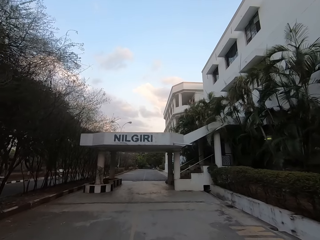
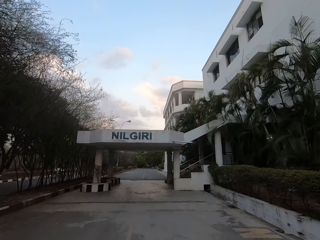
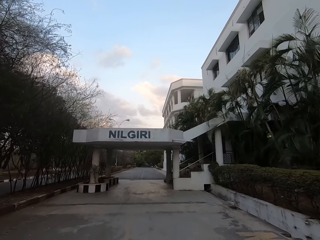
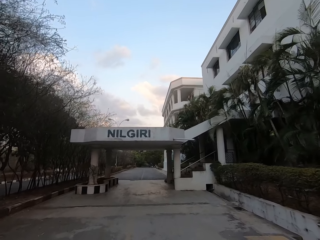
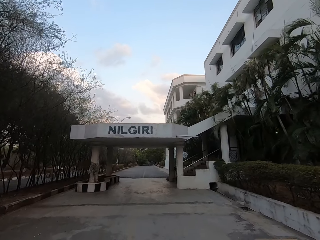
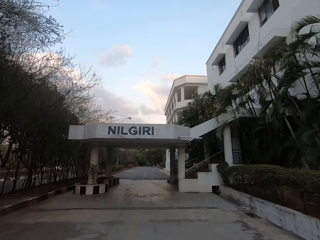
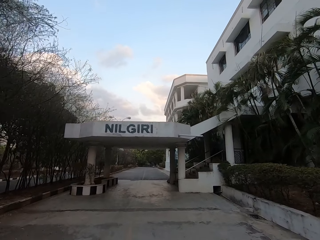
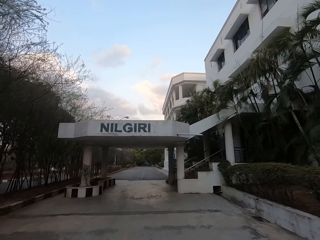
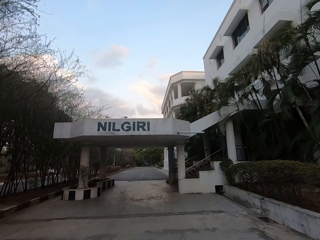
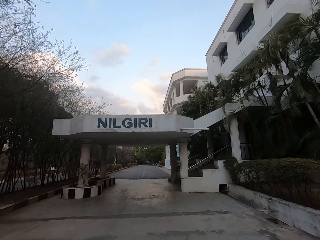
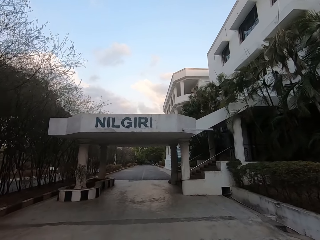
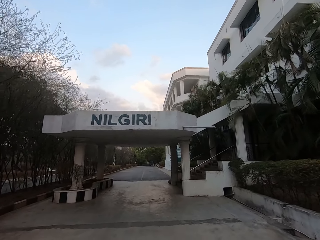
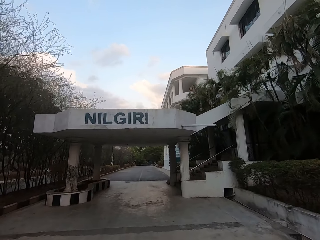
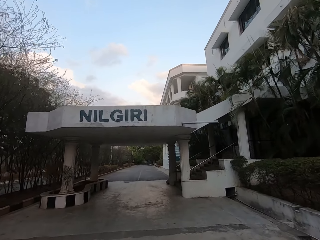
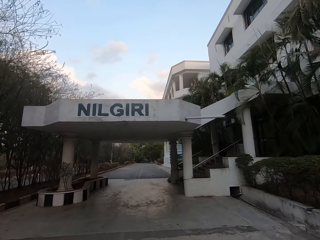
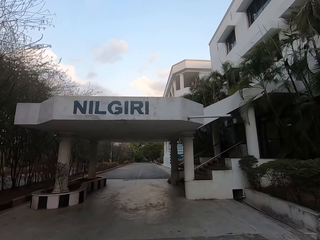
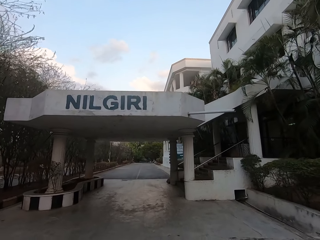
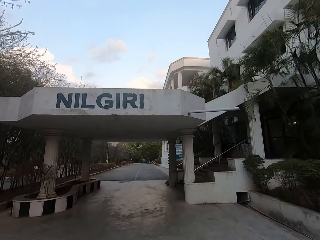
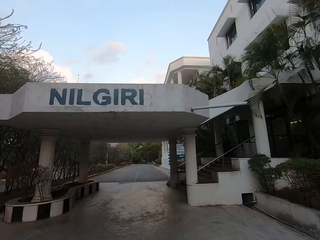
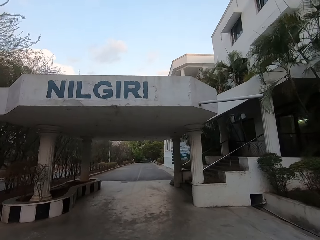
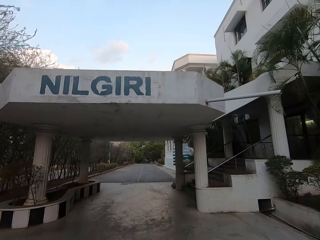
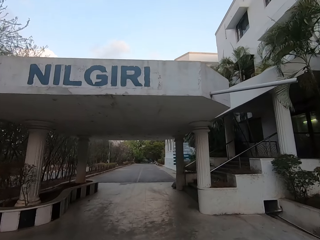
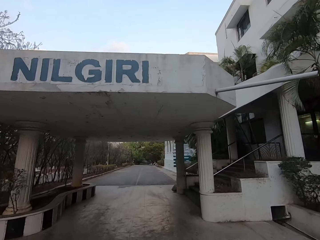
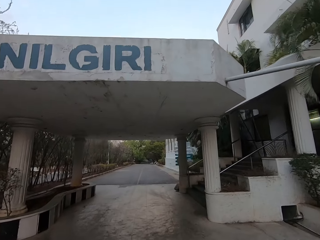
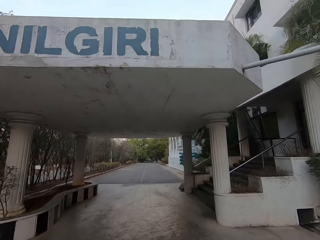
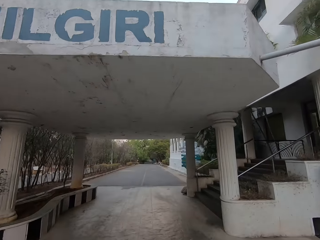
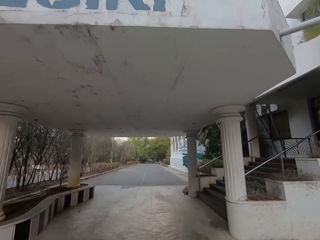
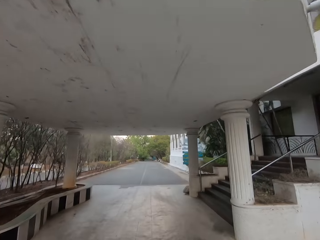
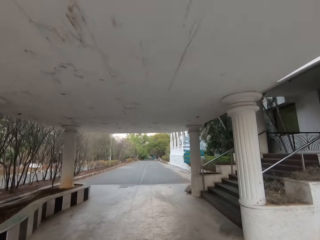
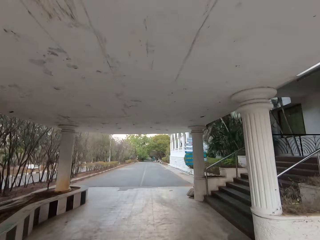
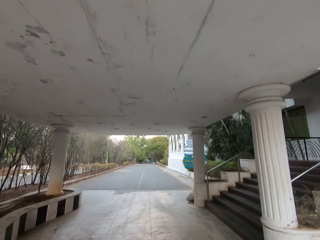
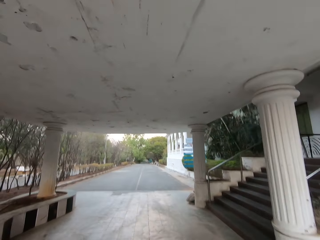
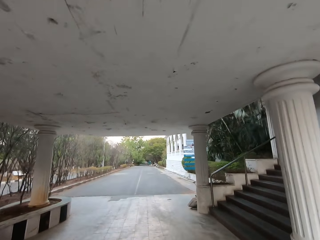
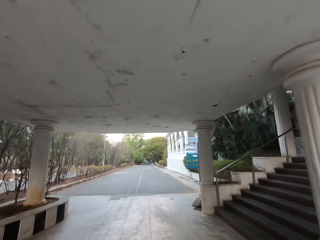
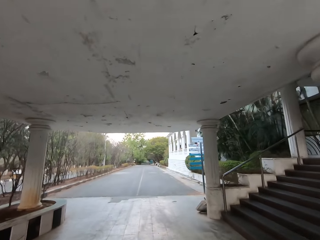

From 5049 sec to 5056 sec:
The camera wearer walks towards the gate.

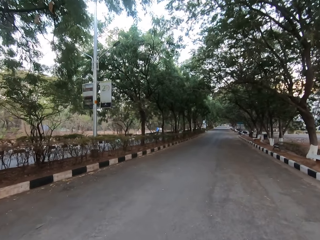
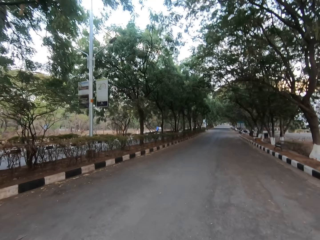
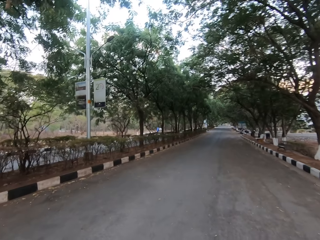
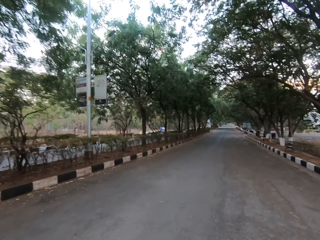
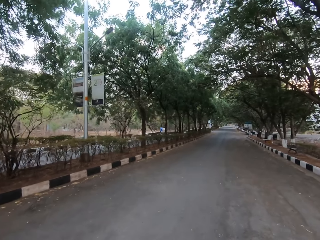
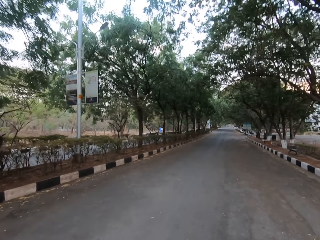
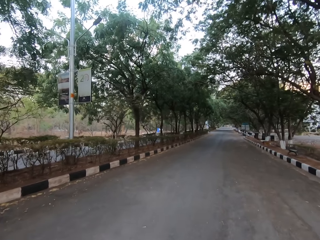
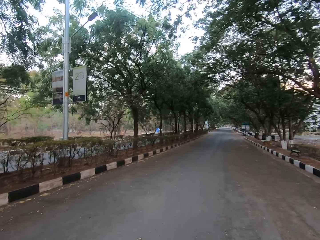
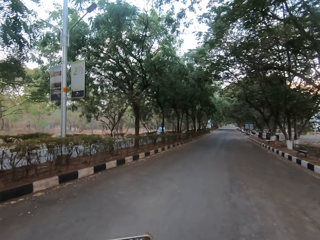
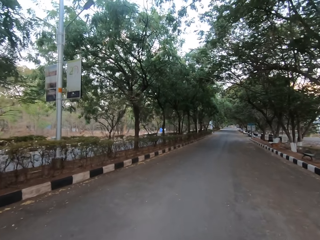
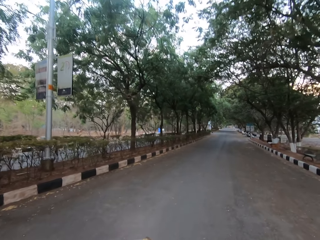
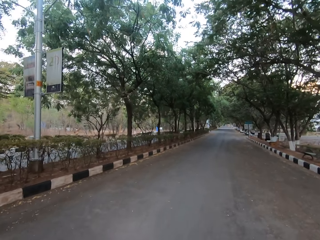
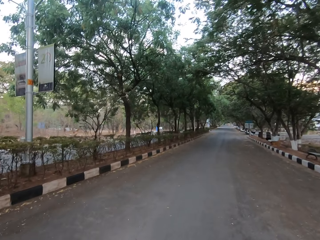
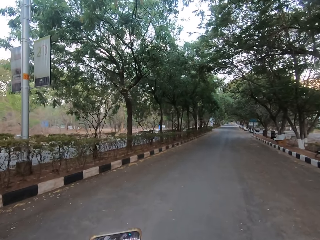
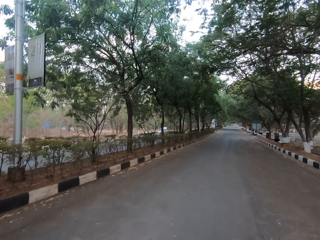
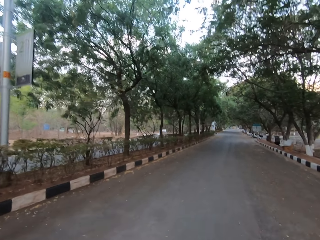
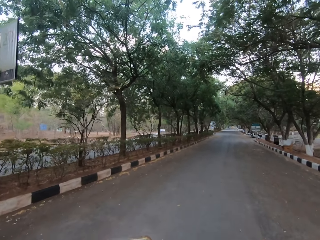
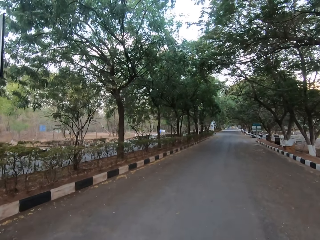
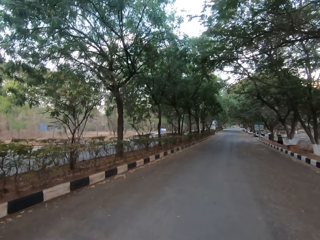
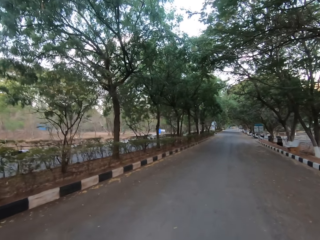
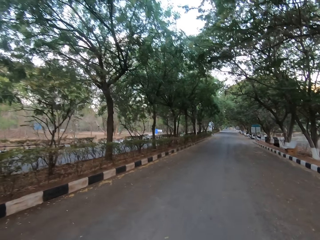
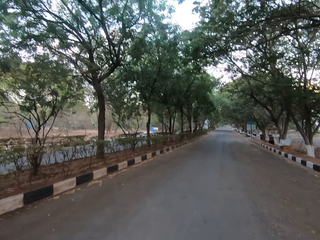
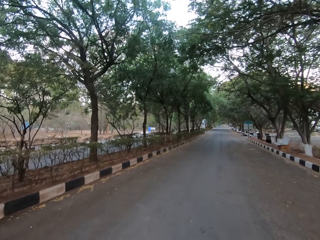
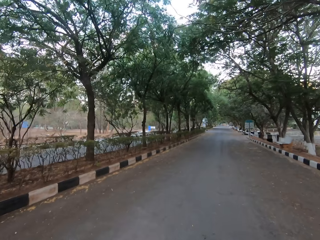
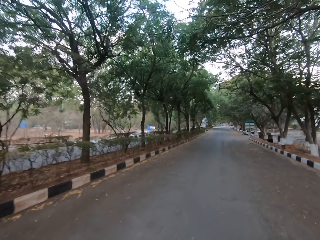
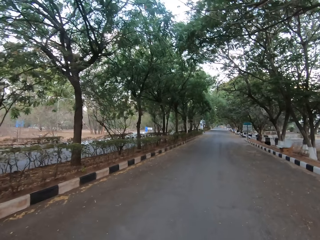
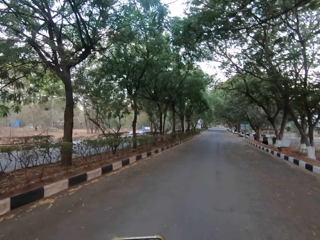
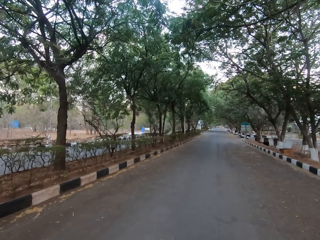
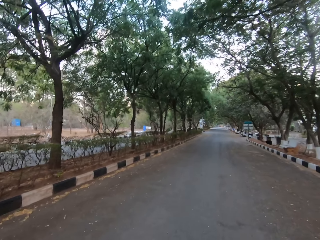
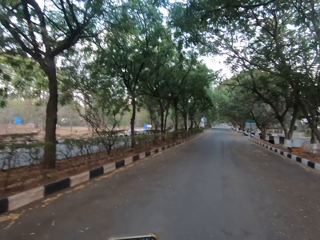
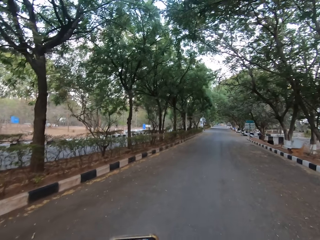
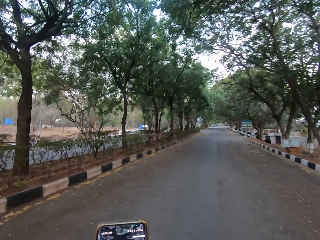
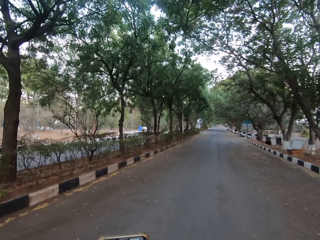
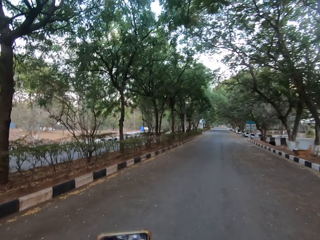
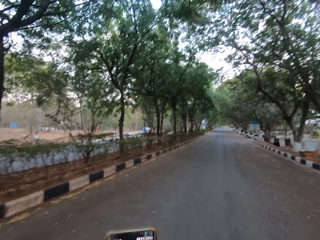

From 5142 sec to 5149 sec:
The camera wearer holds a phone with her right hand.

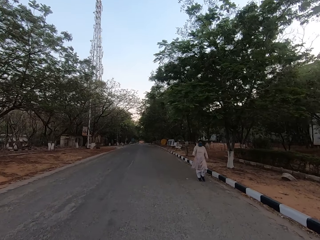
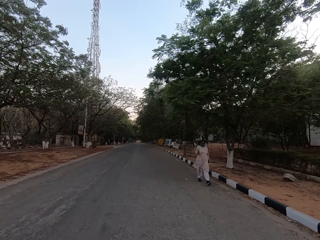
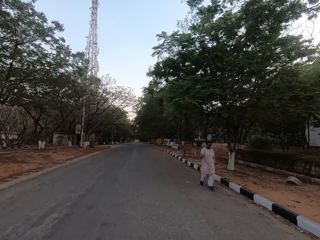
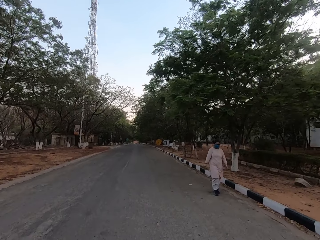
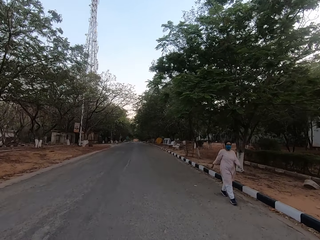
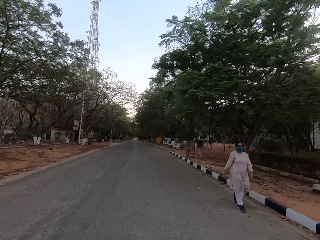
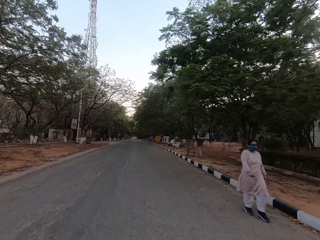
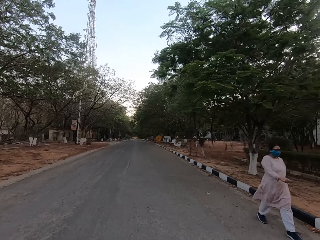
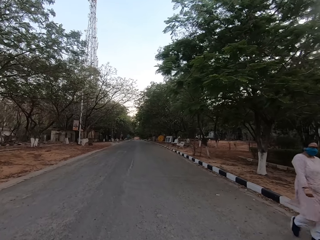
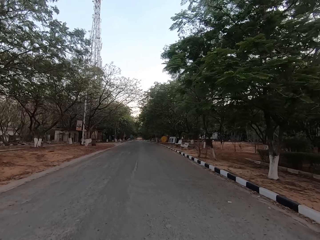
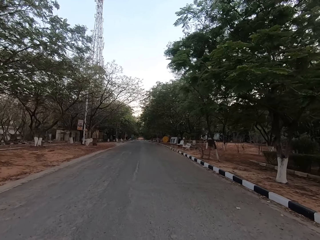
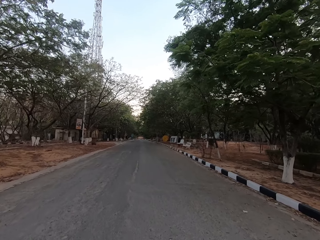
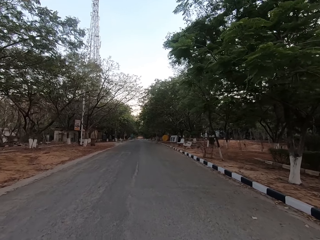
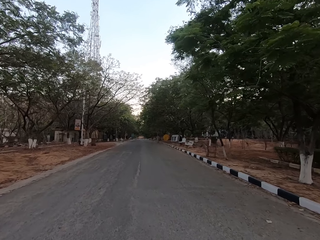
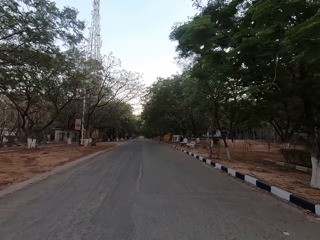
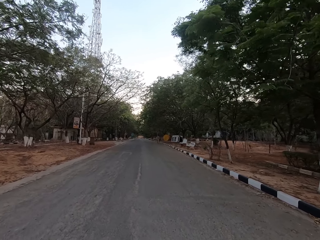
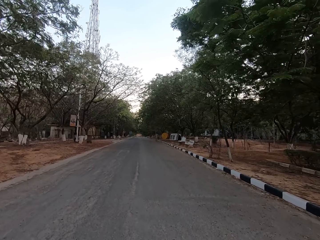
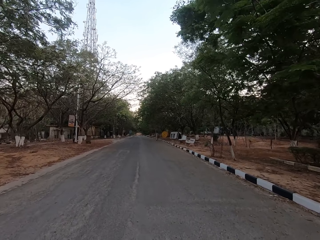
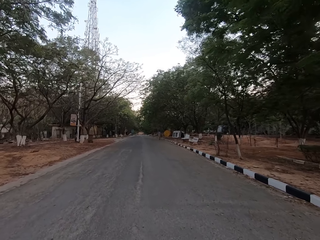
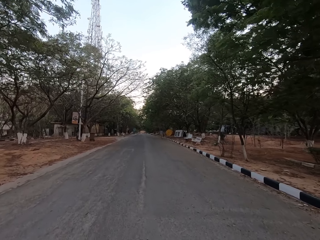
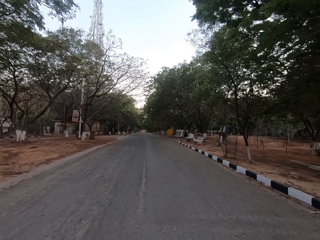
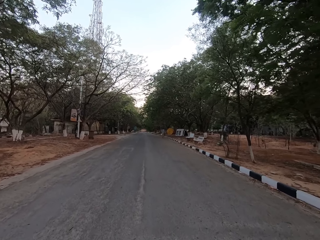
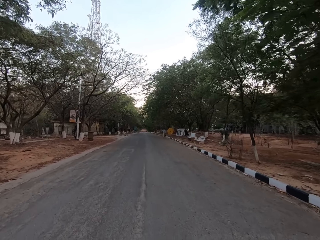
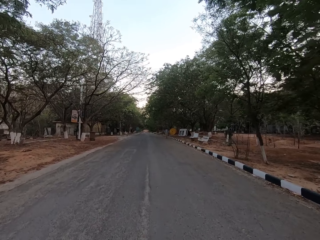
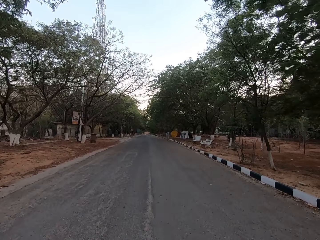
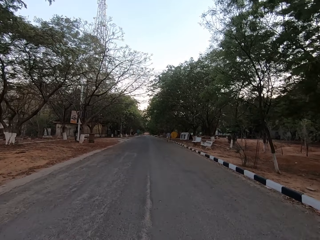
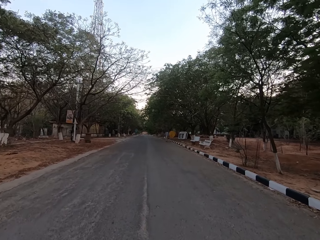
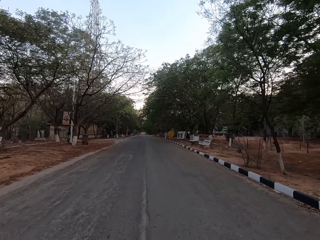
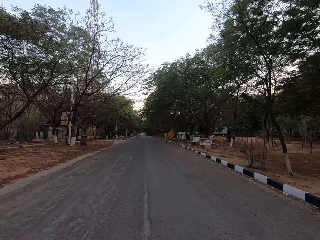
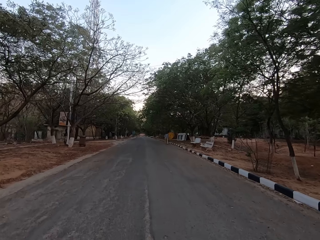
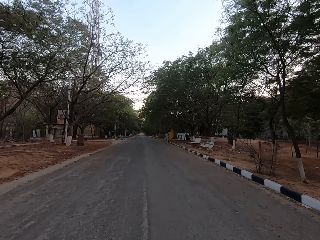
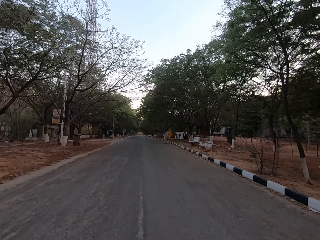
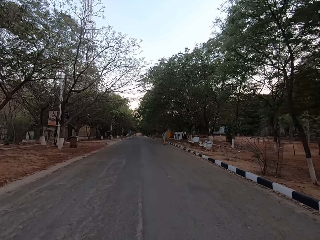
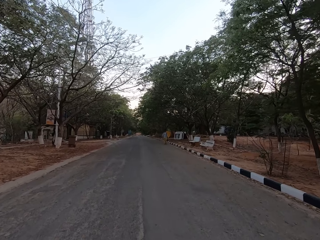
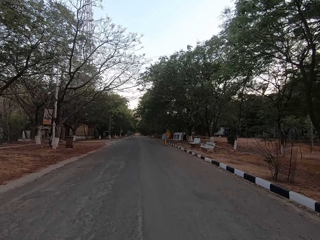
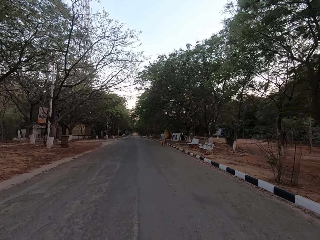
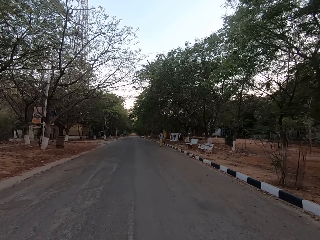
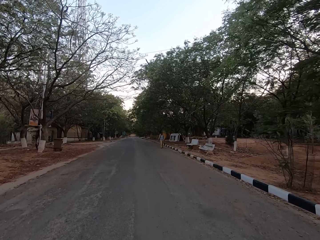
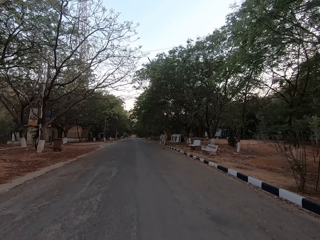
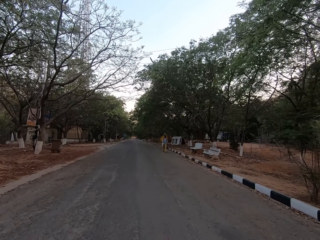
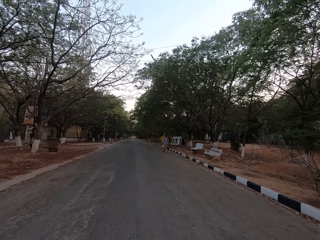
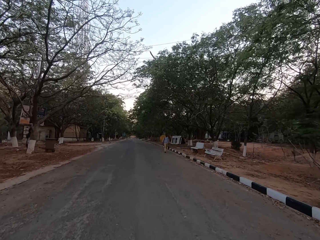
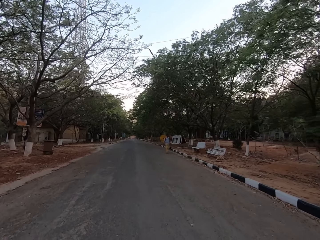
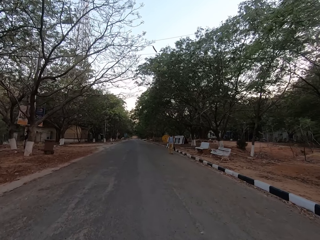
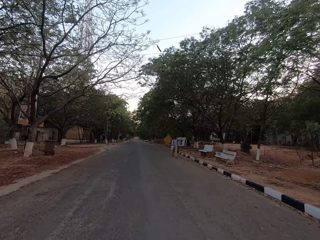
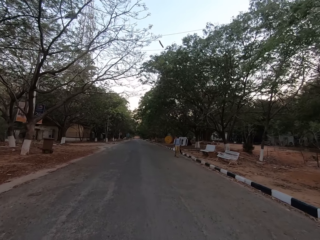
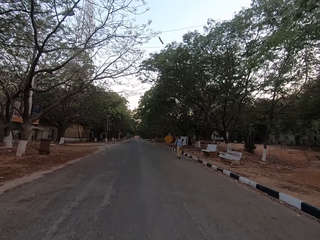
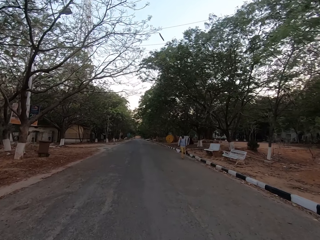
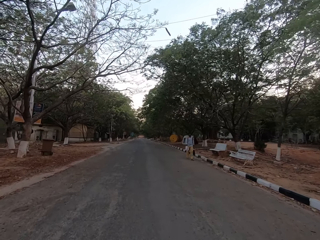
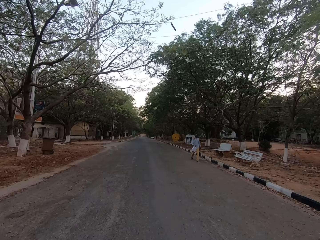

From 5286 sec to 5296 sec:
The camera wearer walks past a woman.
